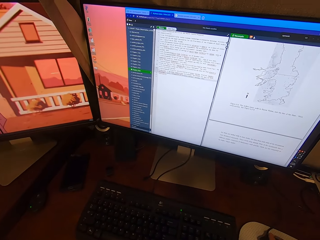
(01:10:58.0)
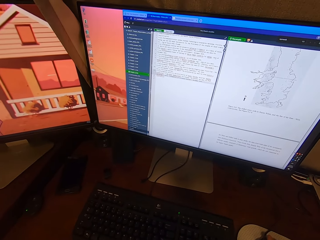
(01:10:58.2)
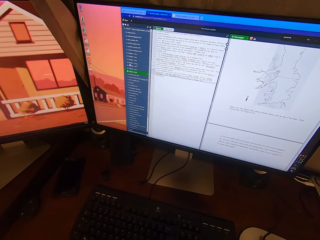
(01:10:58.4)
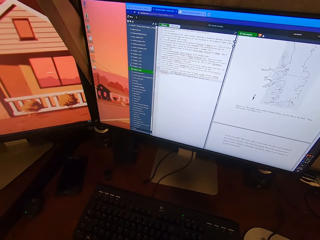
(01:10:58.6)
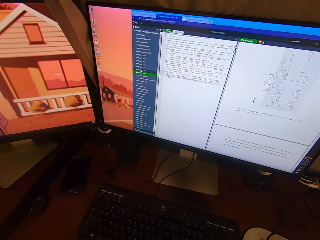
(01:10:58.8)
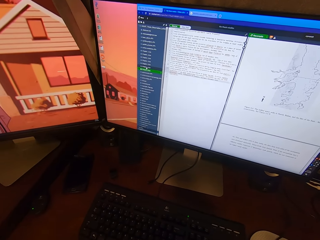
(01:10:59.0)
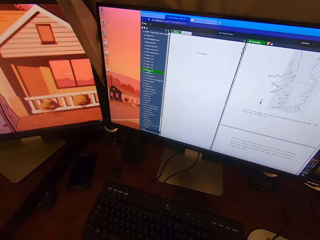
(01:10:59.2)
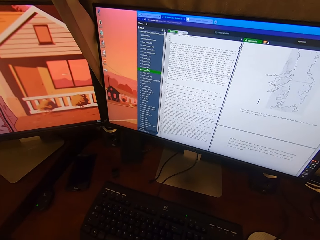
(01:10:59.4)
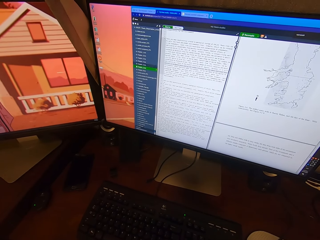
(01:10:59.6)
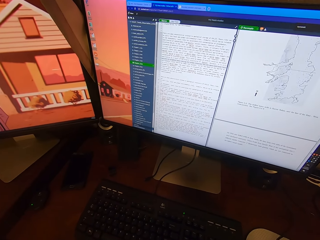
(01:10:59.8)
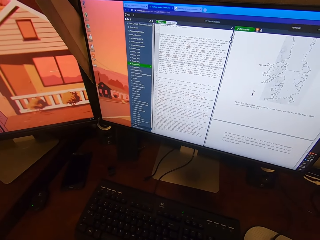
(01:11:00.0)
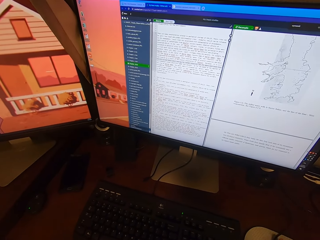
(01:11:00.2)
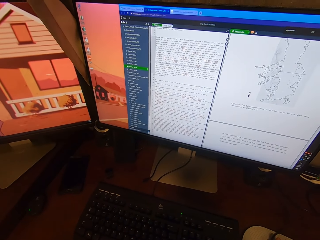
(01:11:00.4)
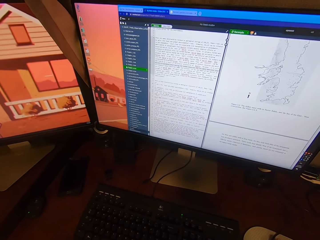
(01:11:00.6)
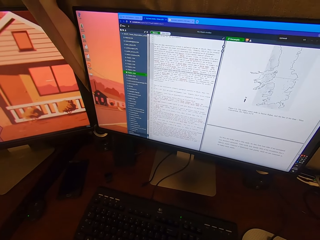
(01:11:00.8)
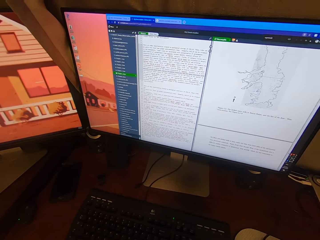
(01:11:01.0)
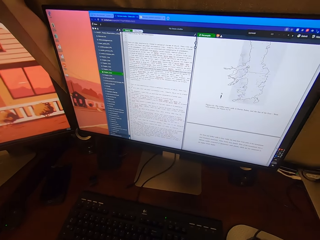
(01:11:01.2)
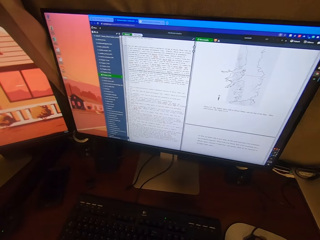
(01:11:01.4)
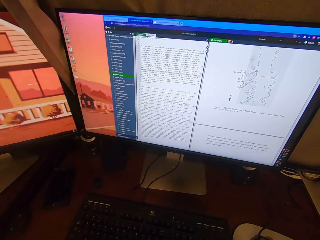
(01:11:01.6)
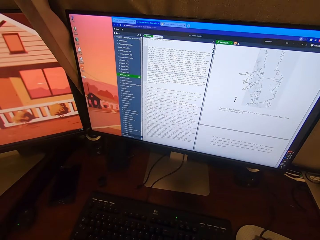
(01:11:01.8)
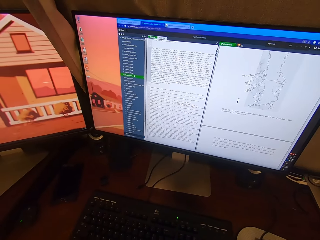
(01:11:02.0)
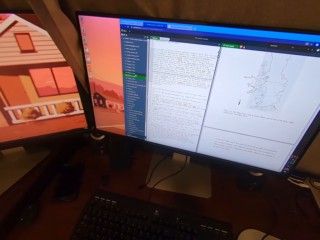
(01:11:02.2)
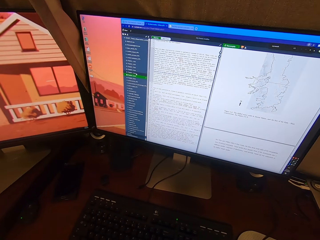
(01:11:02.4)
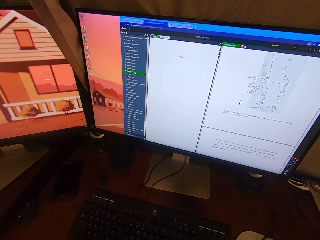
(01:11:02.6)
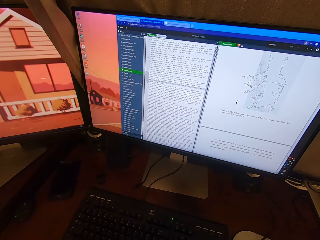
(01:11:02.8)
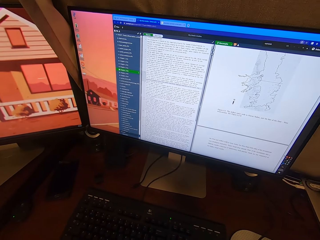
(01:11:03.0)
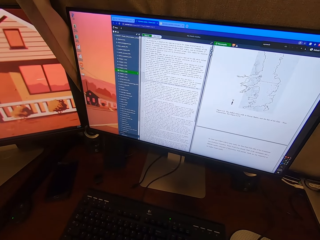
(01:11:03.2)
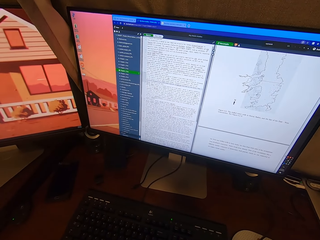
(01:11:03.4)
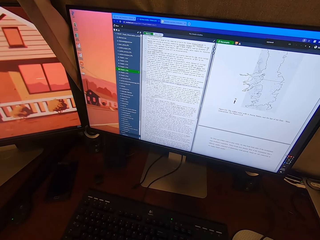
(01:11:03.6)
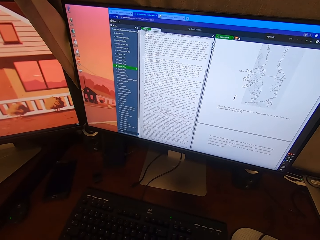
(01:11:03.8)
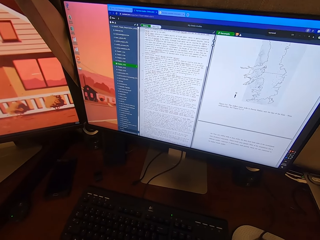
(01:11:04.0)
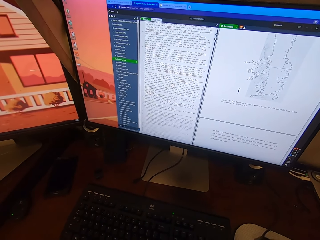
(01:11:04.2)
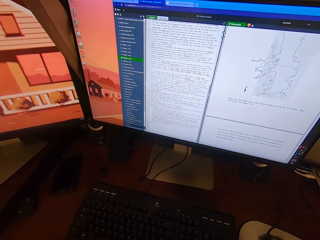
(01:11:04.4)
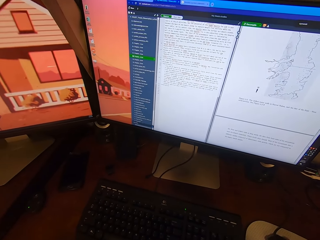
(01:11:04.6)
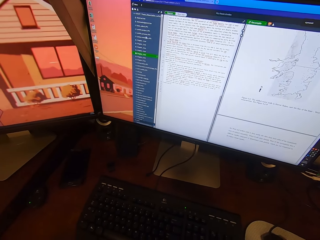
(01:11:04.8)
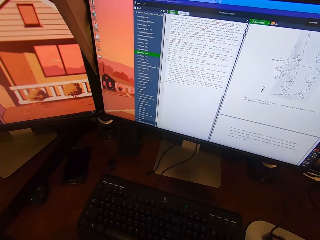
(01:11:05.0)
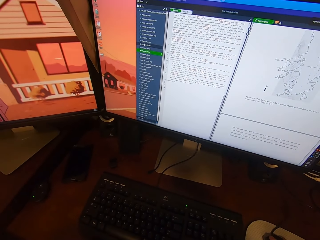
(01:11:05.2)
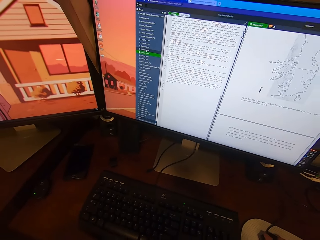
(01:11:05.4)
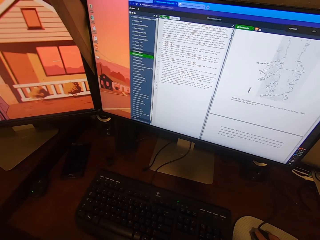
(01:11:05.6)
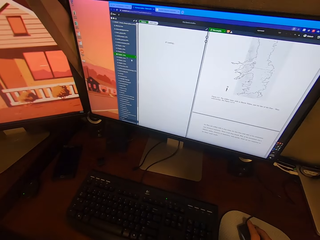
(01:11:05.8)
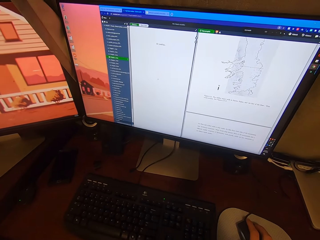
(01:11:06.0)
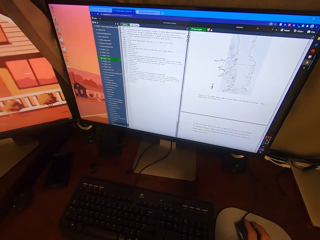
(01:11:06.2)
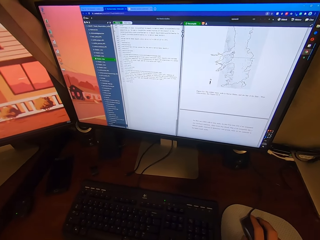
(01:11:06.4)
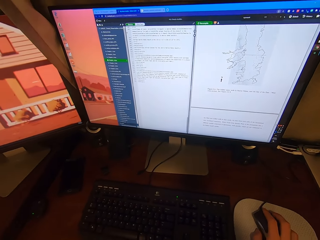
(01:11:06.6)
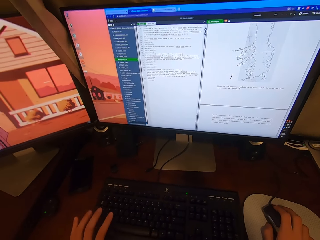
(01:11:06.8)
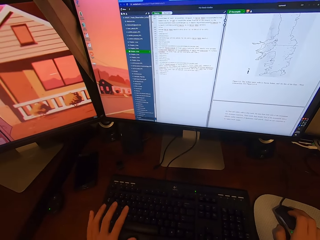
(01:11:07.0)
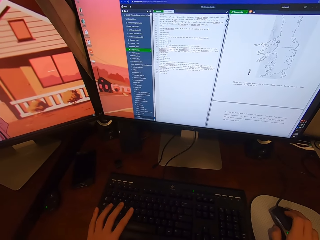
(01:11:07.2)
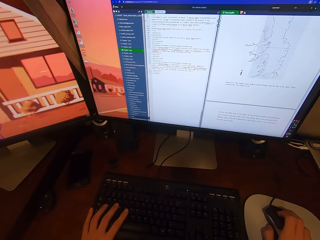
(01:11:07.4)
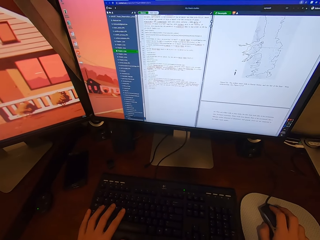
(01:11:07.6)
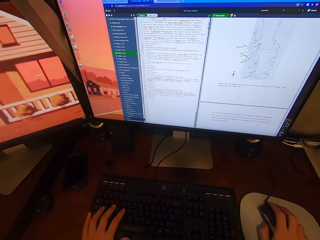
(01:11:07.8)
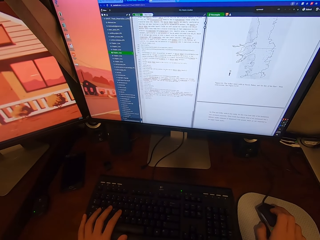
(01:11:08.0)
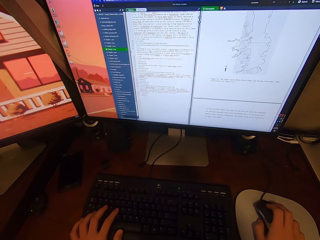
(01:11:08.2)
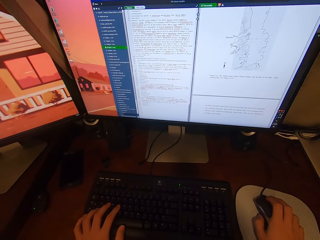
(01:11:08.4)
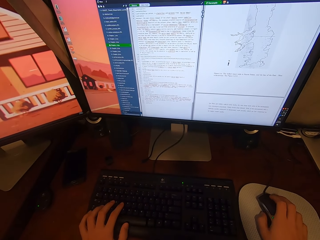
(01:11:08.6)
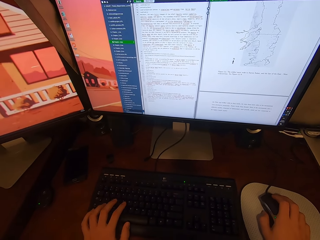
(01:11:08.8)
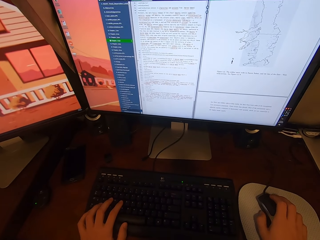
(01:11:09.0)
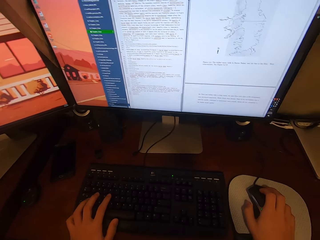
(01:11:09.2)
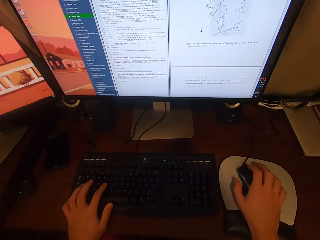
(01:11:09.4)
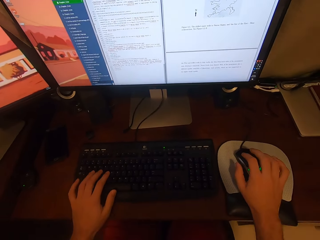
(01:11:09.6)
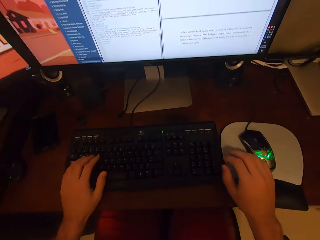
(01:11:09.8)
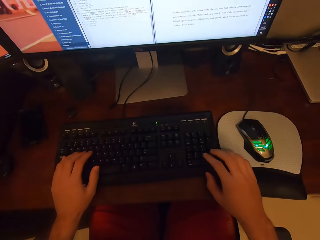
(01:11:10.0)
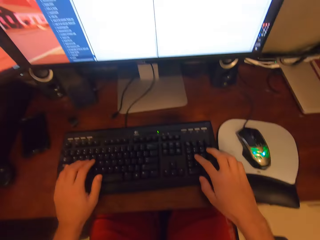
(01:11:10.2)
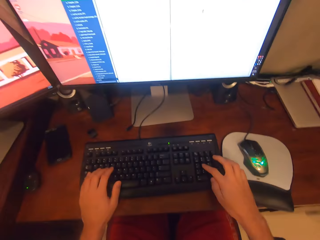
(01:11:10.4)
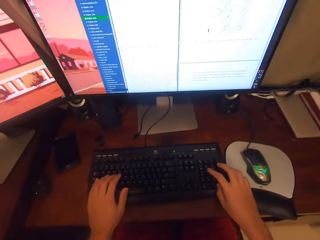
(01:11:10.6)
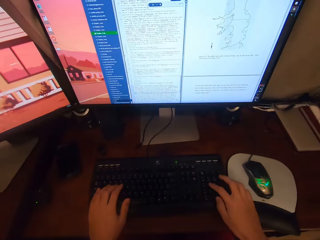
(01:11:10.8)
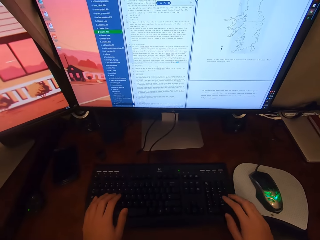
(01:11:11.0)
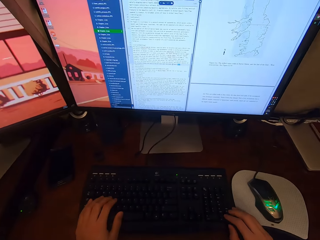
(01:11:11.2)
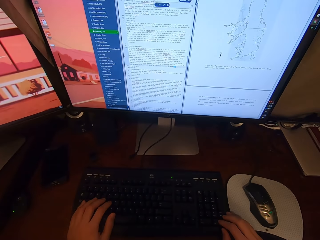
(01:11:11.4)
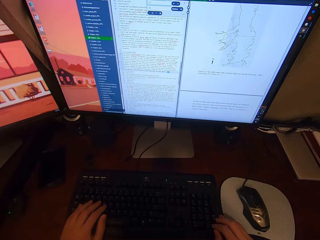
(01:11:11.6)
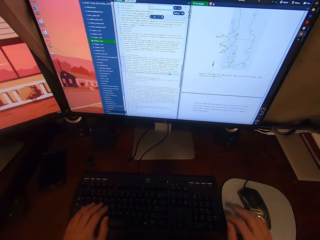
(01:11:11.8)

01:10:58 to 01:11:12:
The camera wearer looks around a room. He operates a desktop with a mouse. He touches a keyboard with his left hand. He types on the keyboard with his hands. He lifts his right hand from the mouse. He touches the keyboard with his right hand.

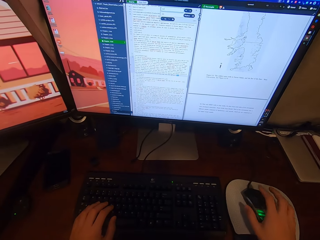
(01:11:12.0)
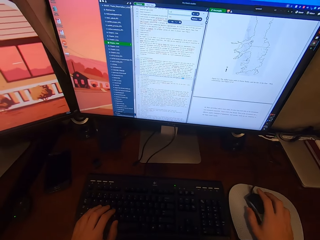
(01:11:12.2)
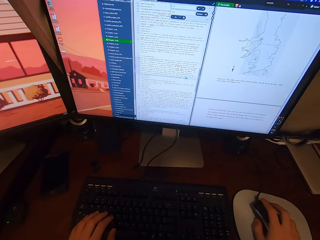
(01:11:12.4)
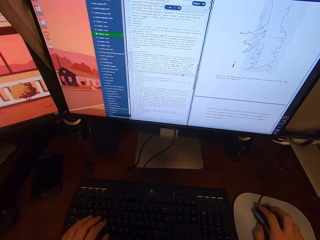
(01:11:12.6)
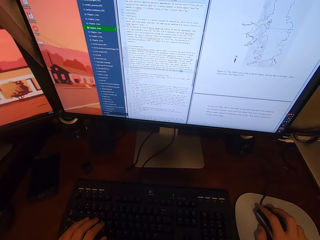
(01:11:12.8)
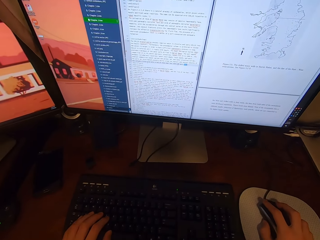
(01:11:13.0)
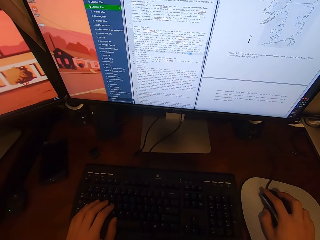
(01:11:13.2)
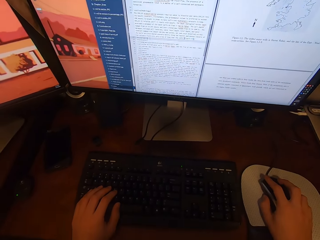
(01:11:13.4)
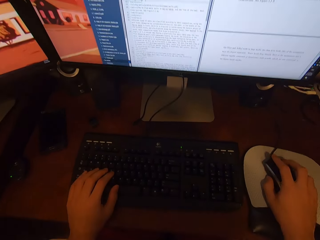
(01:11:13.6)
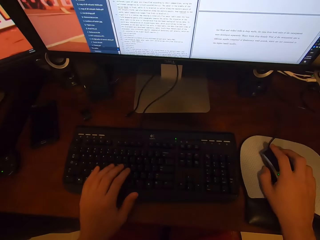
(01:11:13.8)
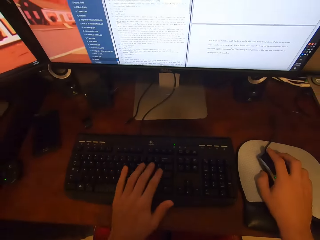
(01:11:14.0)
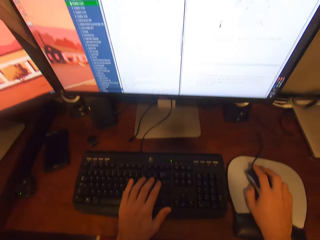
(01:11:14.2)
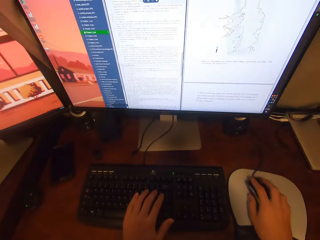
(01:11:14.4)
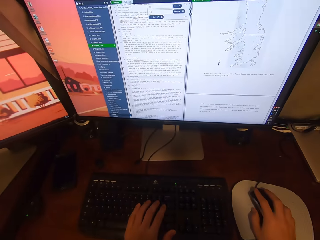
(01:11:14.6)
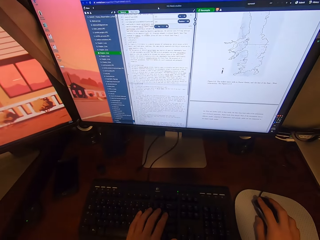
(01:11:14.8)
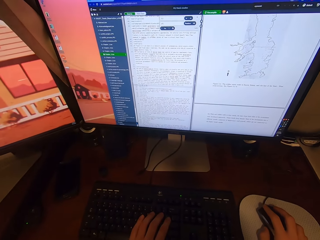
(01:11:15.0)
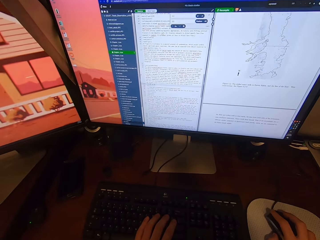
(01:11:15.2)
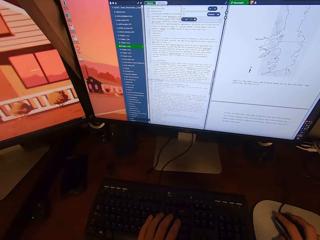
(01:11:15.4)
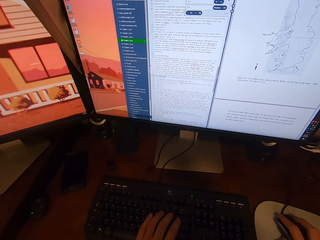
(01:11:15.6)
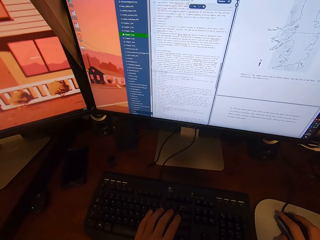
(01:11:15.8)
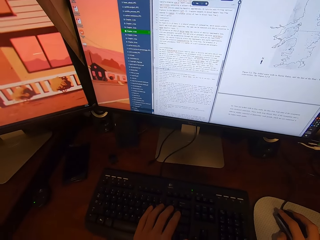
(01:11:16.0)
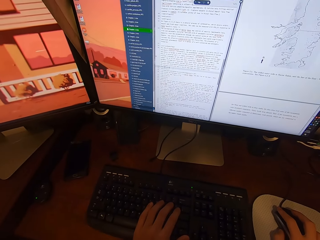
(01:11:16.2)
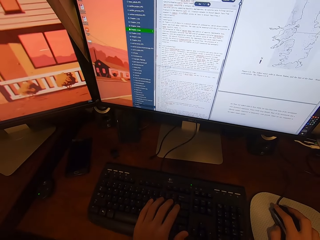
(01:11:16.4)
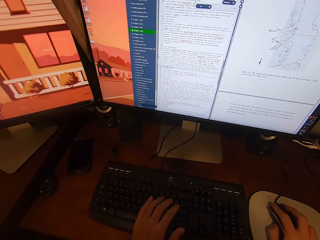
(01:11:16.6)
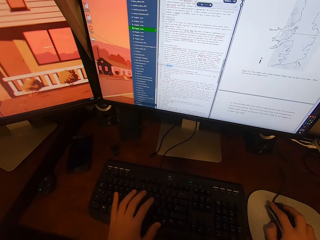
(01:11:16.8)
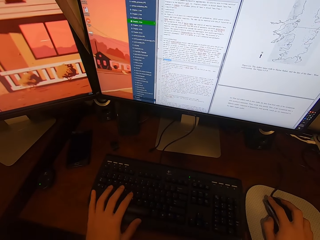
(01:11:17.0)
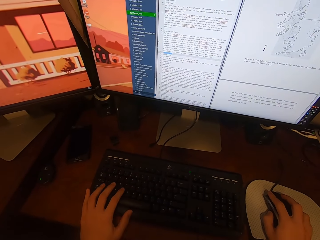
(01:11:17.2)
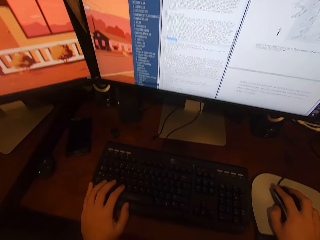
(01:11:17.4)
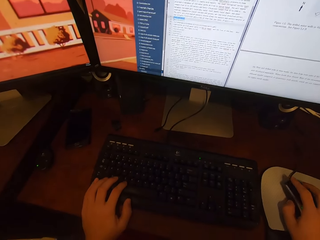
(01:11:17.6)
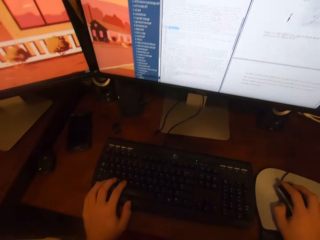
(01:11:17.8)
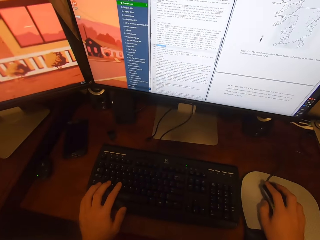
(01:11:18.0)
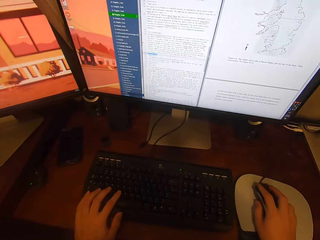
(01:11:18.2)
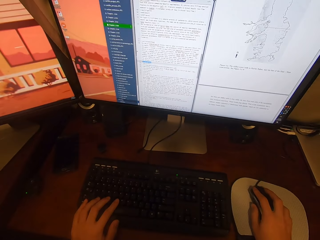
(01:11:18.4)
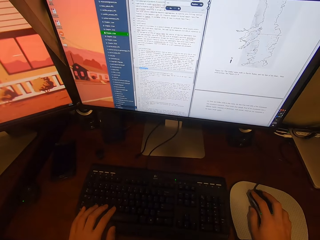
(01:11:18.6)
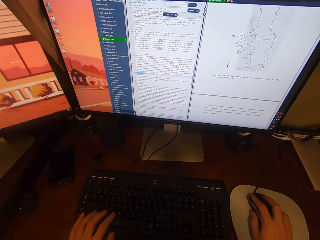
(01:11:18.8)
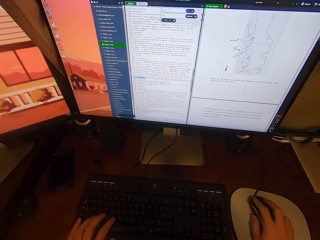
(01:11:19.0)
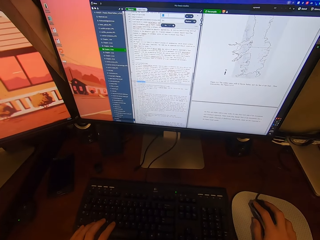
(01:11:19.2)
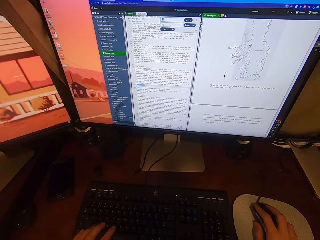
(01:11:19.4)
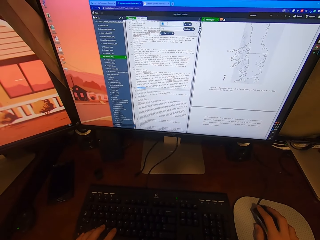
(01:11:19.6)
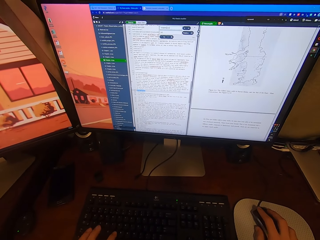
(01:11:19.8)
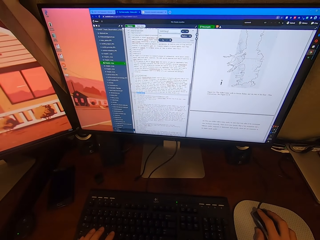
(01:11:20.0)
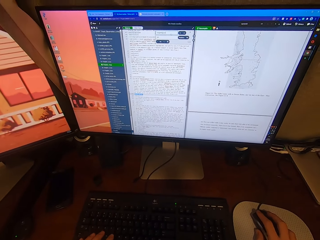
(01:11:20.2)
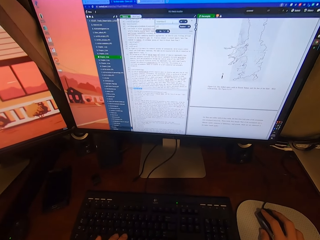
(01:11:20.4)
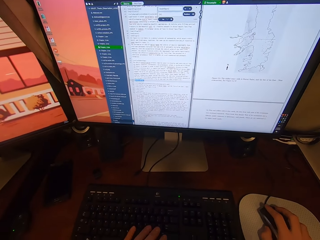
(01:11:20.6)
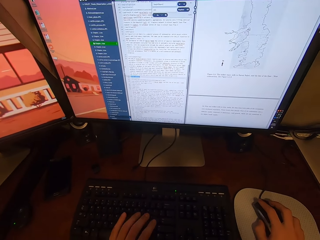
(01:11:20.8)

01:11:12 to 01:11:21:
The camera wearer lifts his right hand from a keyboard. He operates a desktop with a mouse. He touches the mouse with his right hand. He holds the keyboard with his hand. He operates the desktop with the mouse.
